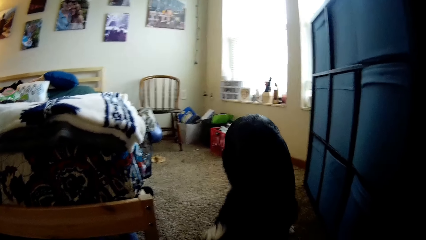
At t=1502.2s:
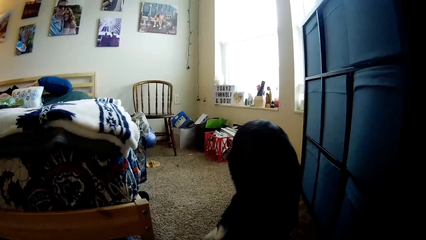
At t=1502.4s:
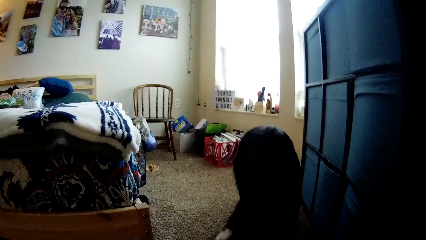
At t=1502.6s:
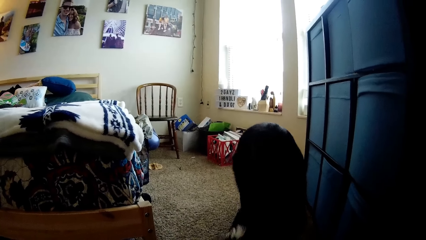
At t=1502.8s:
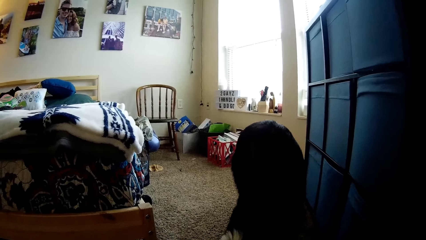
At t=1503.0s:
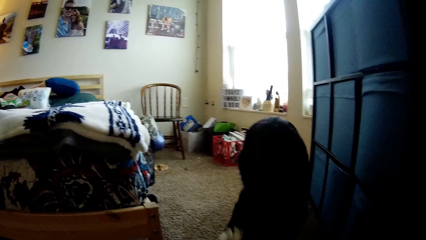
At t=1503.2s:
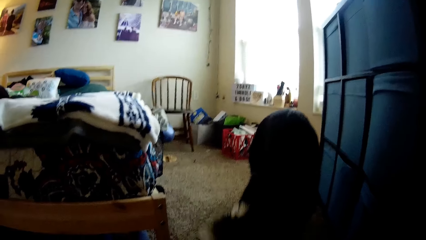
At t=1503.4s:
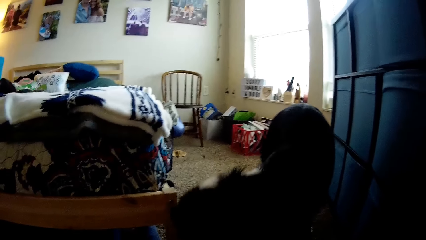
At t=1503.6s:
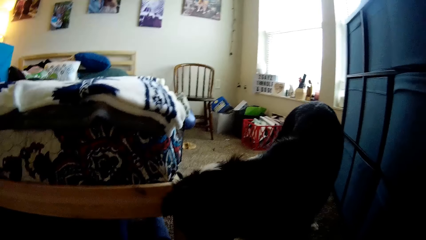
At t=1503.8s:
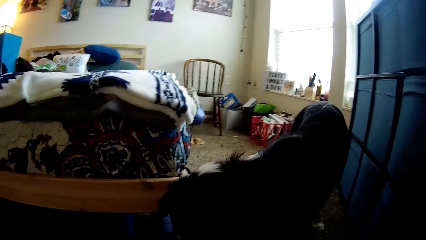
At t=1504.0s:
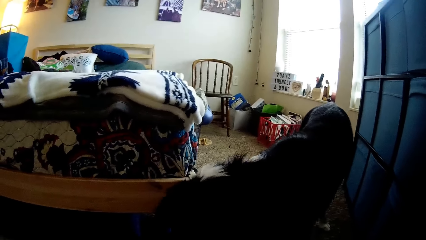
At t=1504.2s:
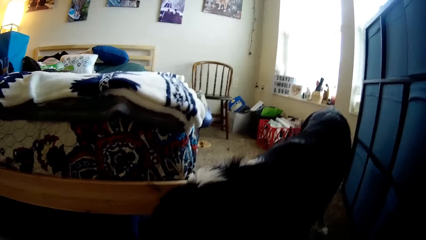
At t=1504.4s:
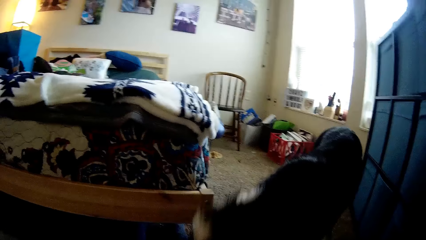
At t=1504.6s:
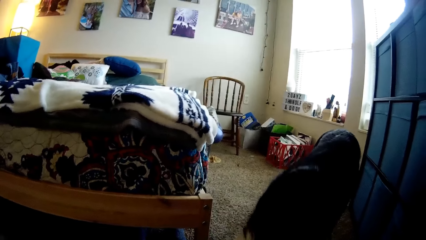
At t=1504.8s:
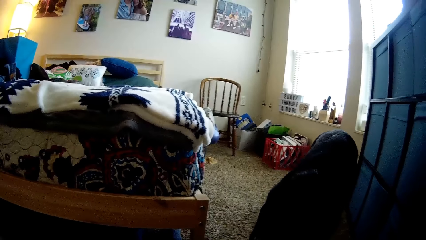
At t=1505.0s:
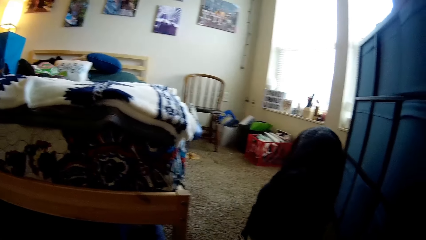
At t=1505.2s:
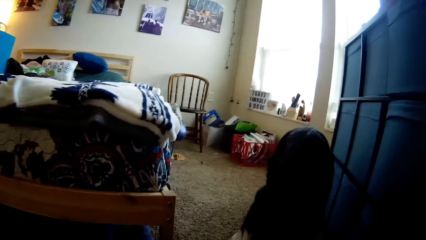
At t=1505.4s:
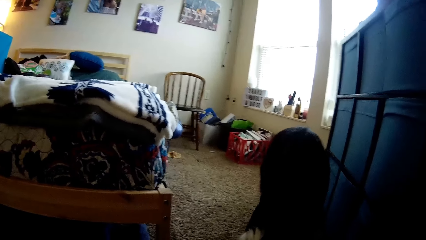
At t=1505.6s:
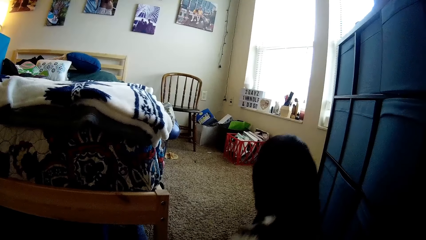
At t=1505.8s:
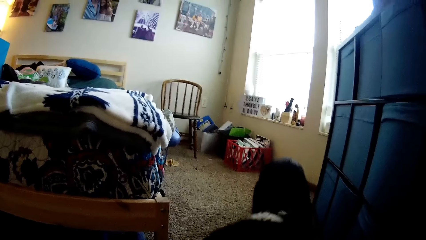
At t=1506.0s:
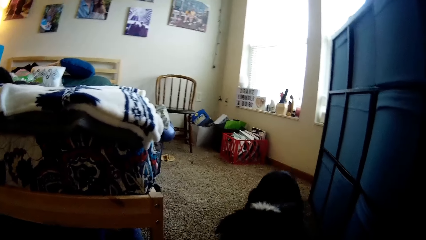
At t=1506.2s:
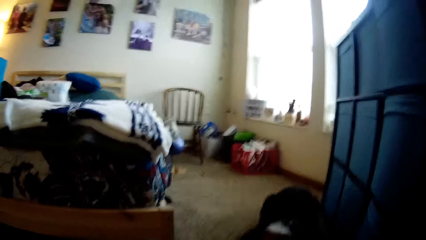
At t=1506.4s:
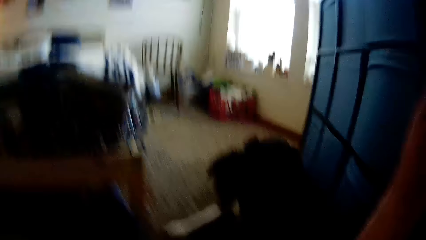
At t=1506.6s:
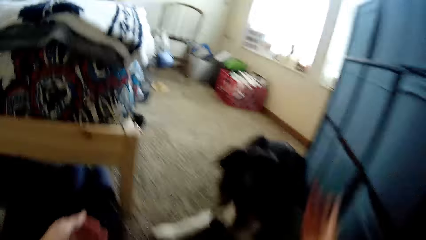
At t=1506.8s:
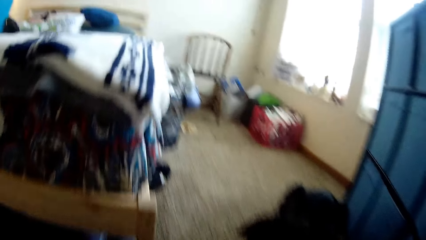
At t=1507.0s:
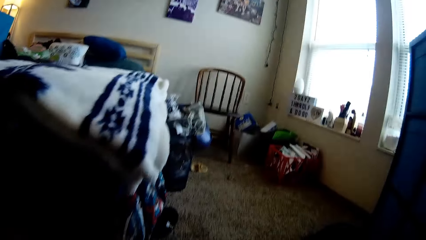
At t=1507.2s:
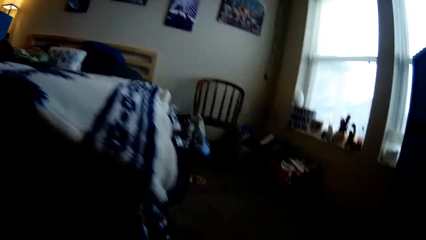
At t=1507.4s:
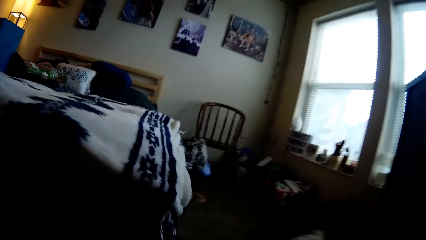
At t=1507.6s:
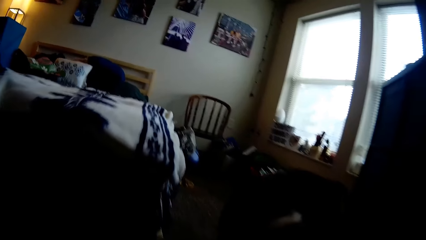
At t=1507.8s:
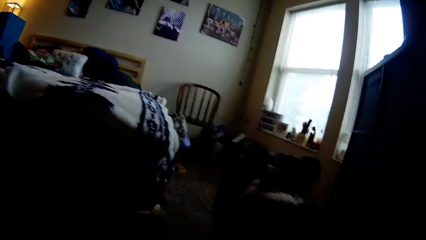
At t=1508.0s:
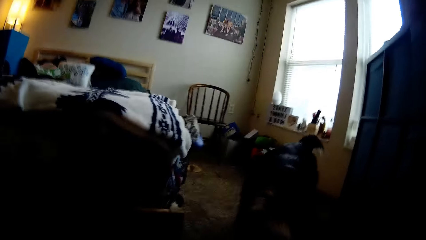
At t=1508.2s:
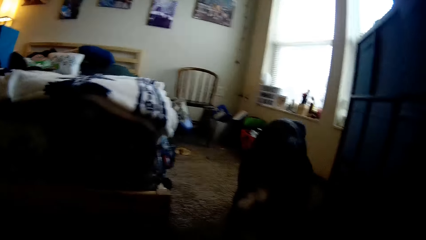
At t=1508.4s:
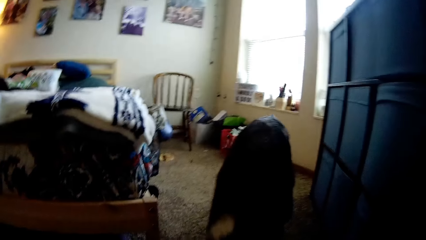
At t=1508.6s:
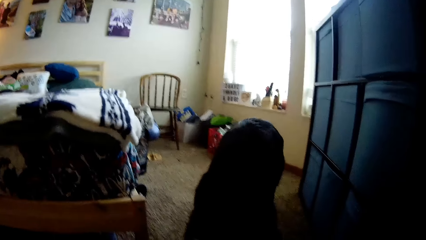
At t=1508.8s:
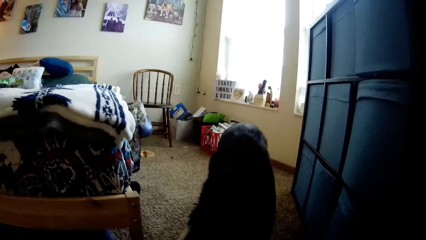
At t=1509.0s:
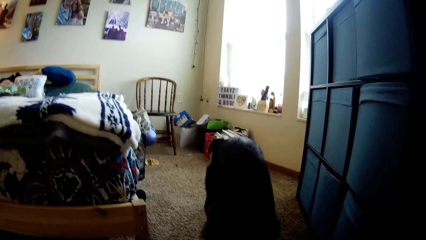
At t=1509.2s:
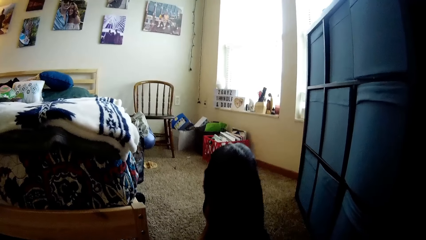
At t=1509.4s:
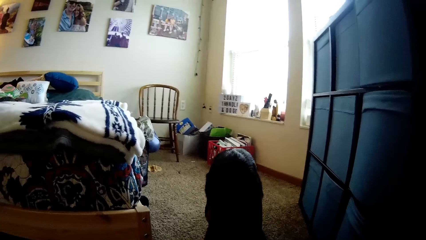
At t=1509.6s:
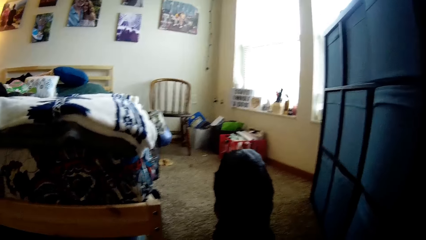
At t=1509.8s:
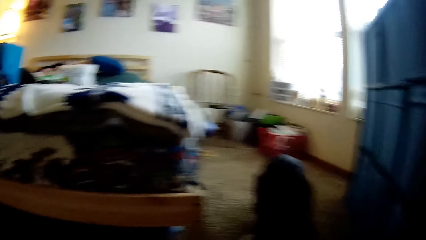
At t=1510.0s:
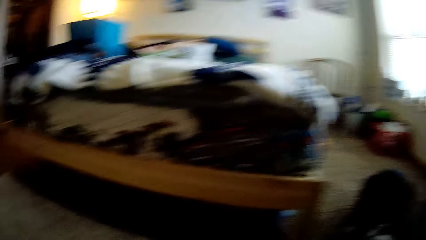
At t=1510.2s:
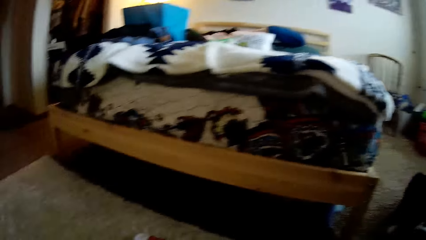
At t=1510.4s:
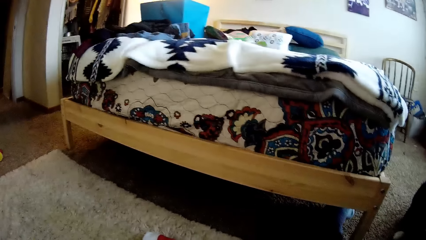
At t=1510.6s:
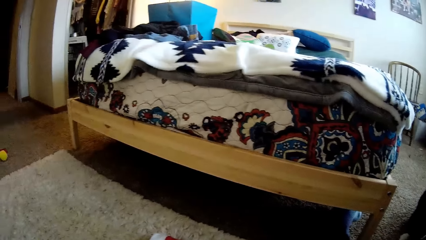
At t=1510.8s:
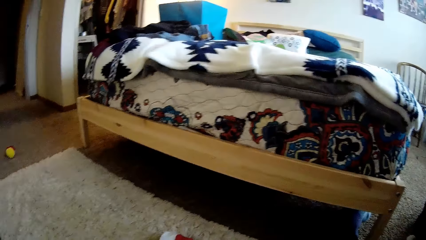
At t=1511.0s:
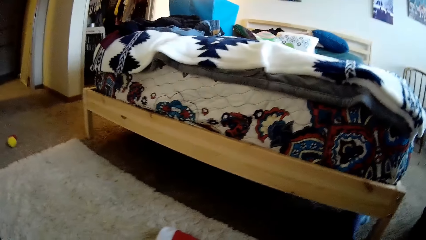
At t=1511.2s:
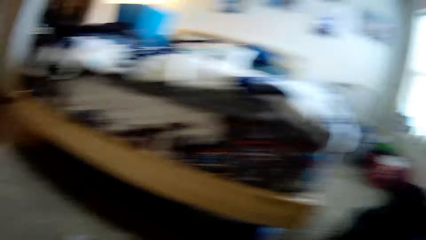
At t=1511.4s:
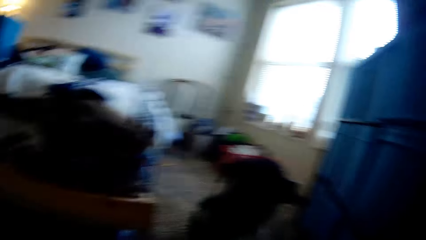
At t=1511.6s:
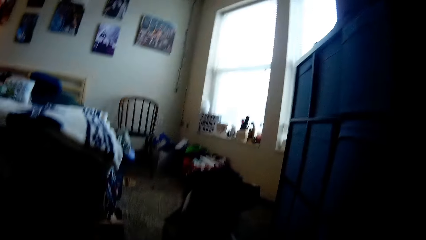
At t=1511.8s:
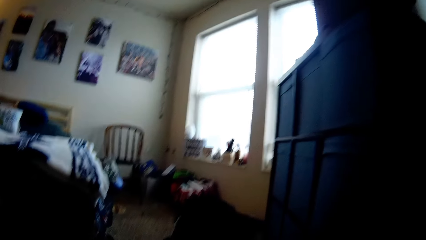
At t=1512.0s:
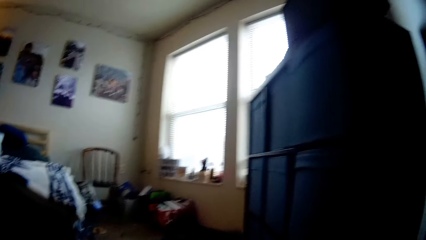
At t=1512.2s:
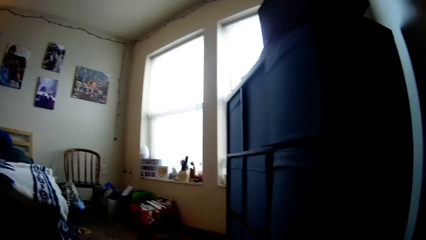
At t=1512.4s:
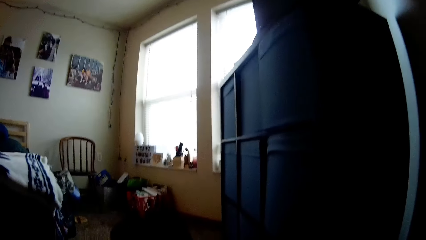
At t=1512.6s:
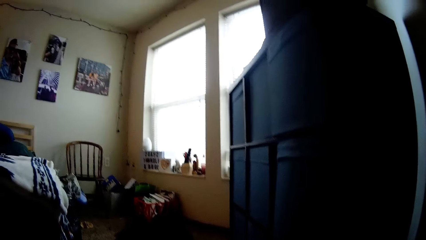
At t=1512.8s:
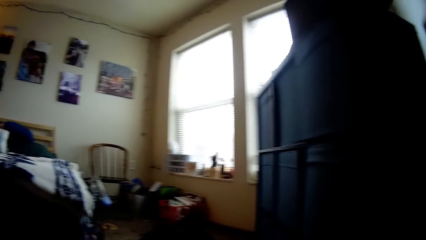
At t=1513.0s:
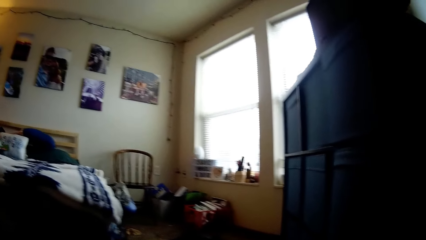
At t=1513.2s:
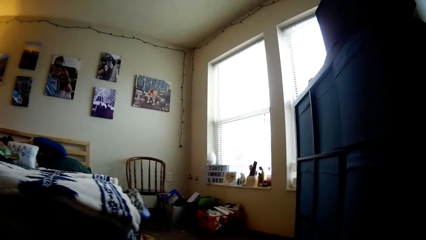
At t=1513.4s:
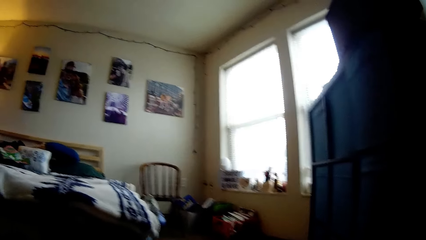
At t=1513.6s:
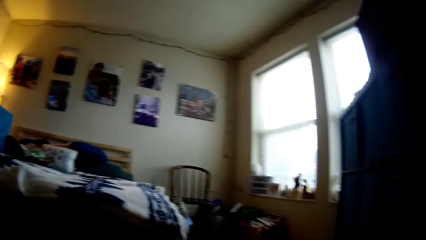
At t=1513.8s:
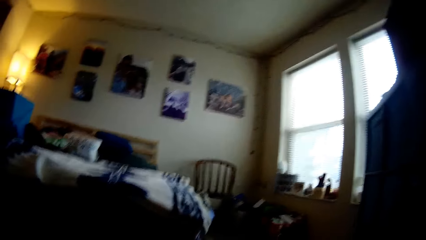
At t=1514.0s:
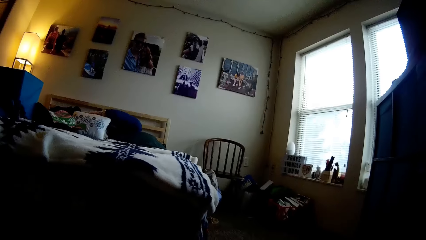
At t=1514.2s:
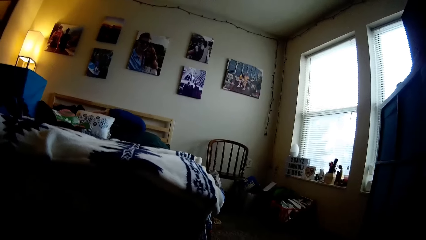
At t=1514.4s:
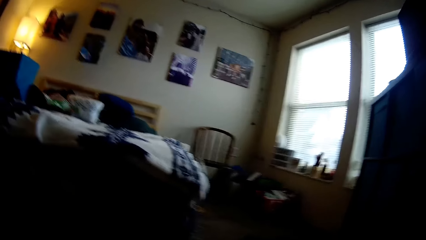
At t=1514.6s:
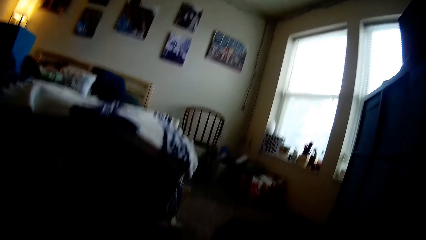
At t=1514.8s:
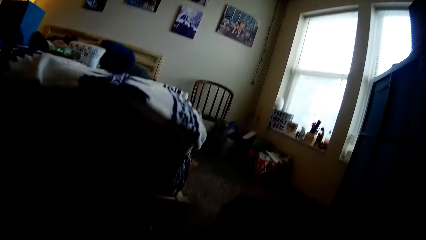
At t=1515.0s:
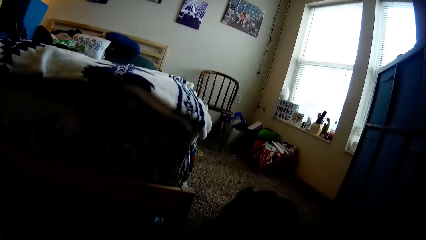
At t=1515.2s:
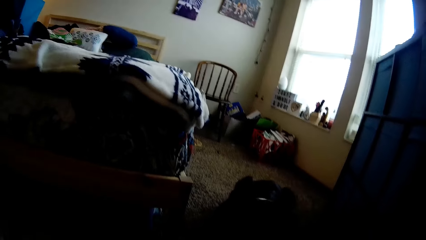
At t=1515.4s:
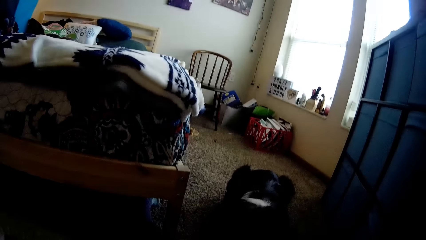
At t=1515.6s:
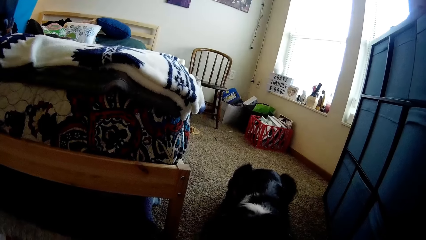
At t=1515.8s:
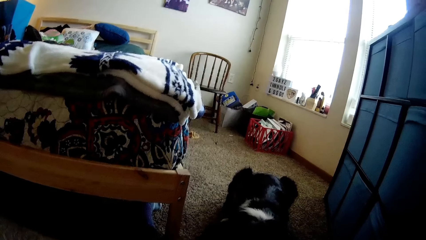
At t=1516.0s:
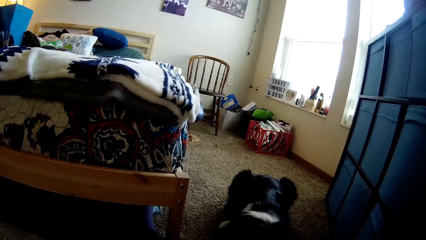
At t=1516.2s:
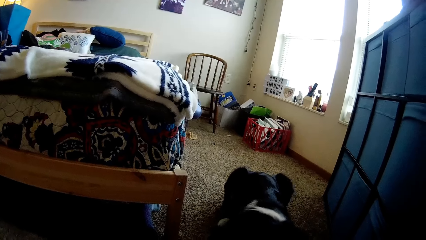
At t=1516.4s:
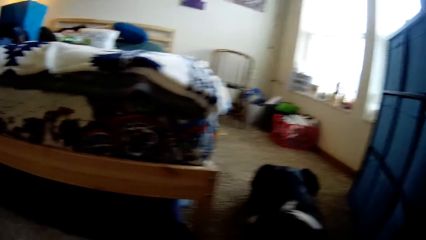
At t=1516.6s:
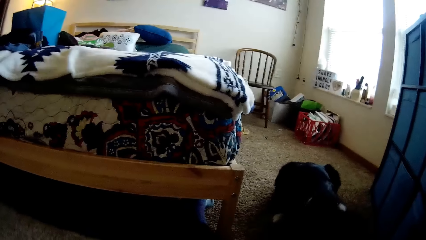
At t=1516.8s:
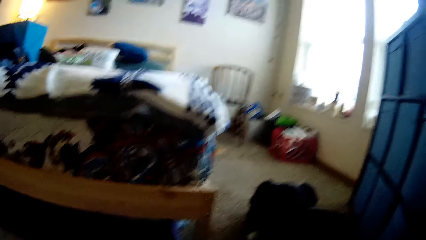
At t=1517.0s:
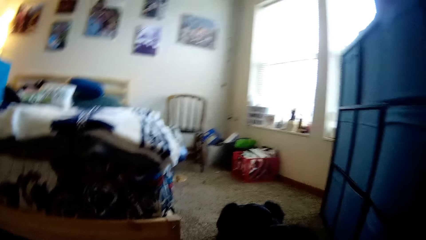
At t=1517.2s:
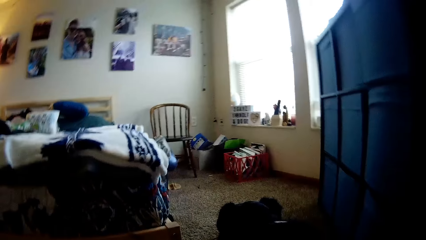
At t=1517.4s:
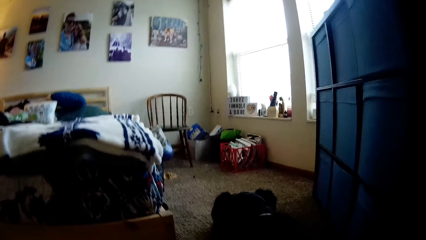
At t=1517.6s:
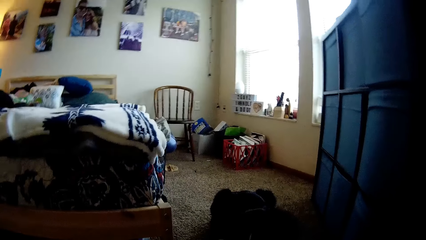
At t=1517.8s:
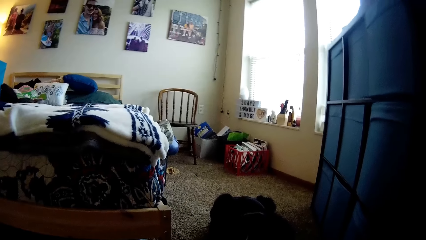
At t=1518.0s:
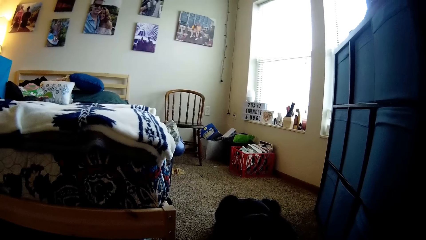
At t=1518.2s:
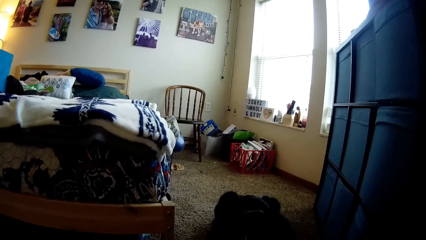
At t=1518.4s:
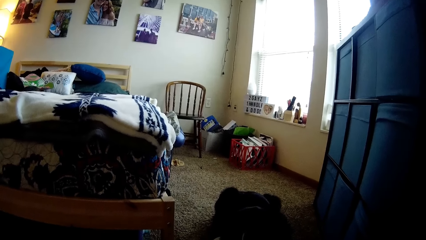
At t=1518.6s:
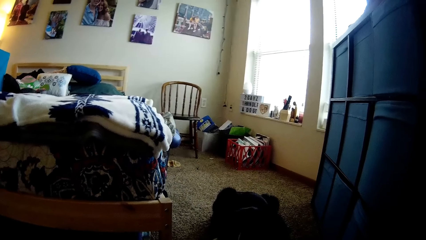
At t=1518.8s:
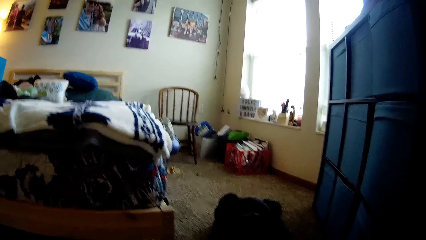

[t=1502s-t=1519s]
The dog lies on the rug. The camera wearer throws on the dog. They look around. They look at the dog. They look at the ball on the floor. They look at the bed. They look at the dog.
